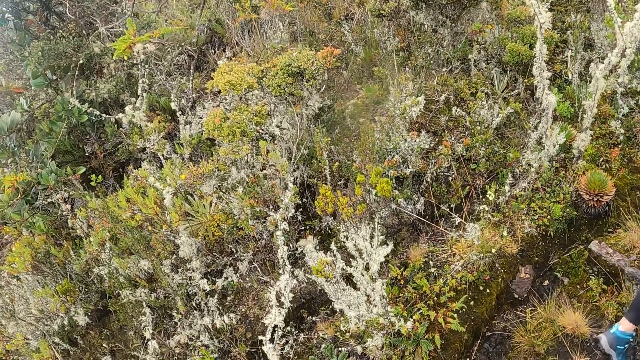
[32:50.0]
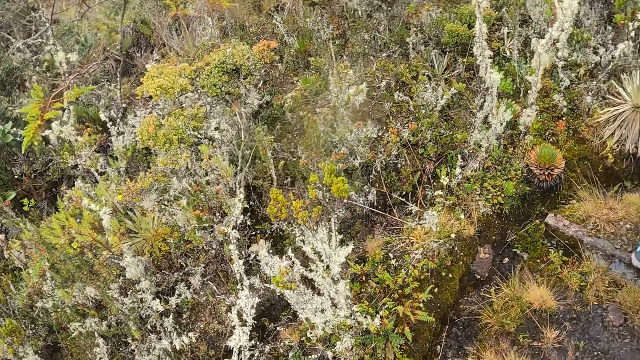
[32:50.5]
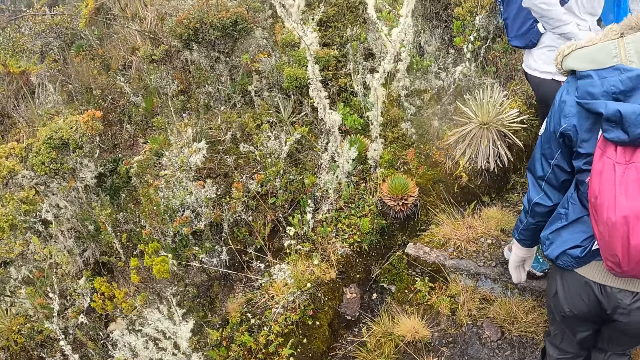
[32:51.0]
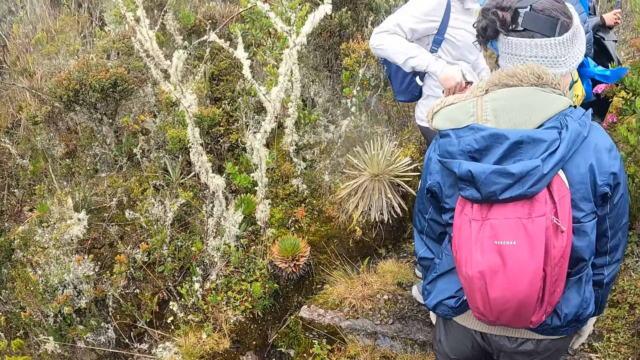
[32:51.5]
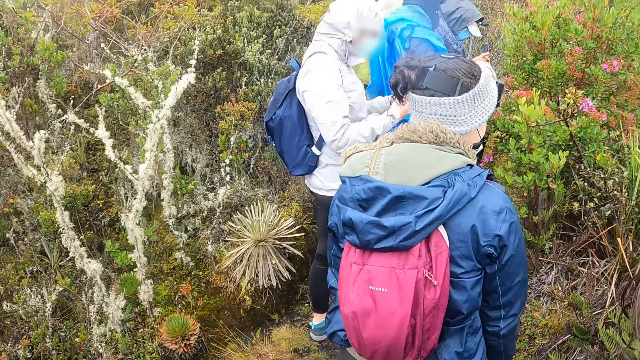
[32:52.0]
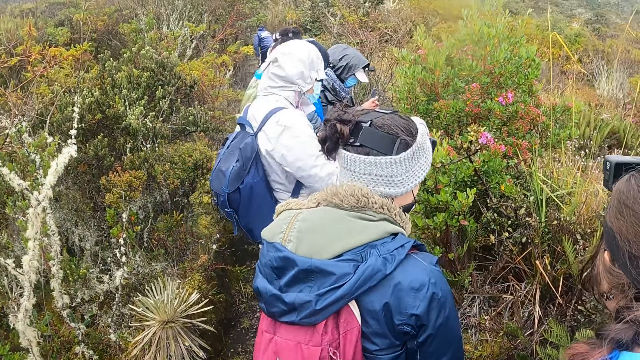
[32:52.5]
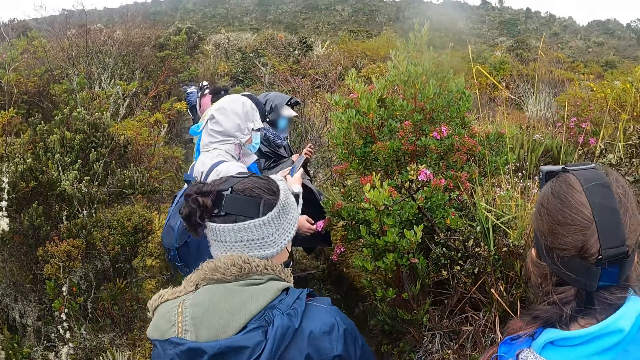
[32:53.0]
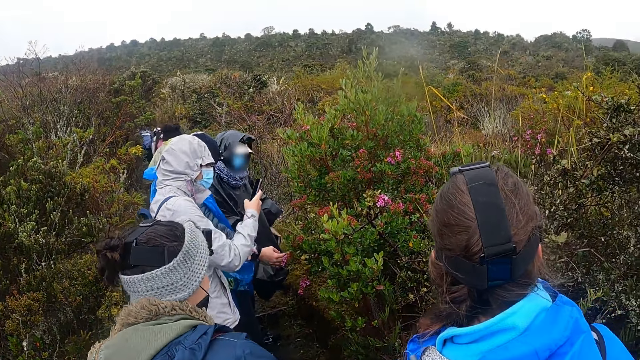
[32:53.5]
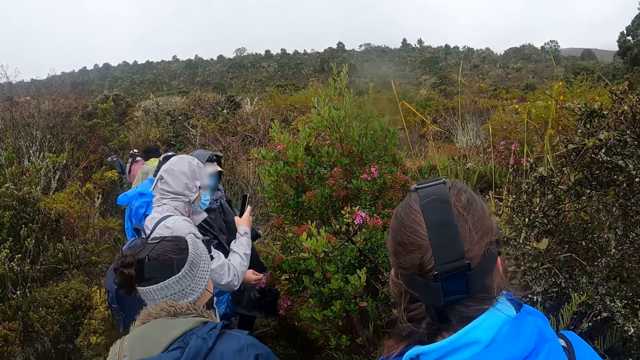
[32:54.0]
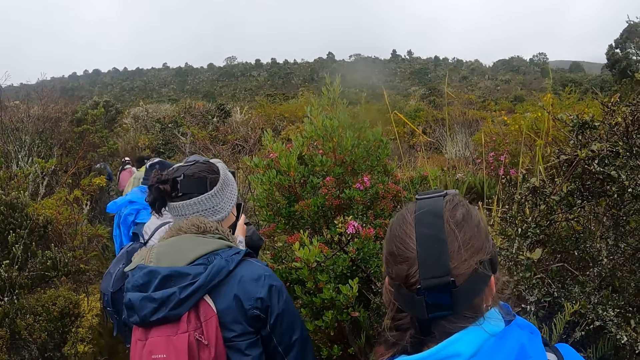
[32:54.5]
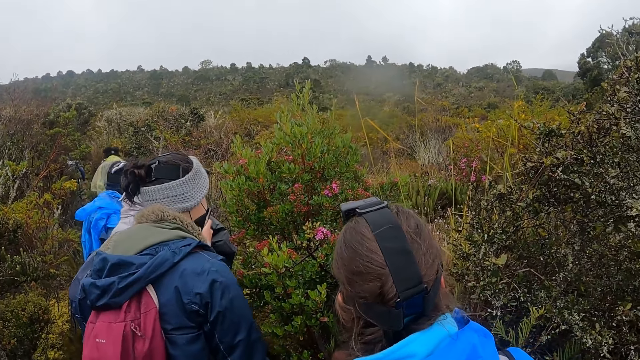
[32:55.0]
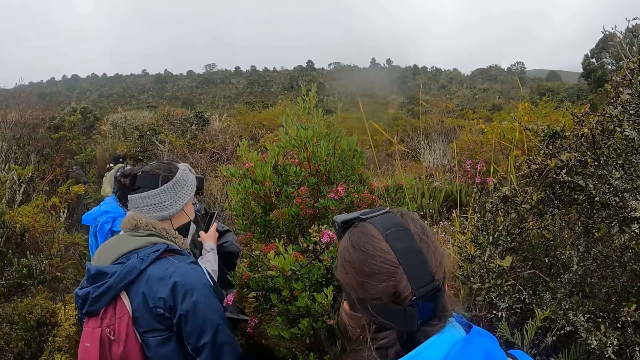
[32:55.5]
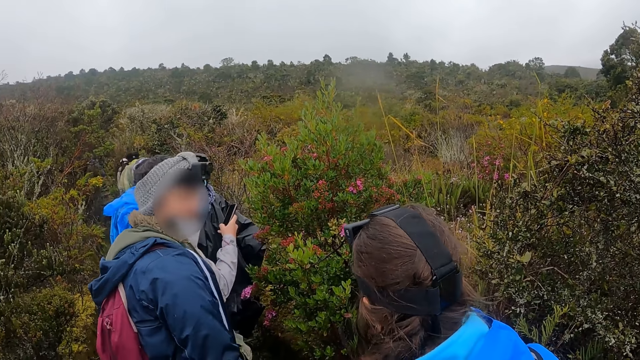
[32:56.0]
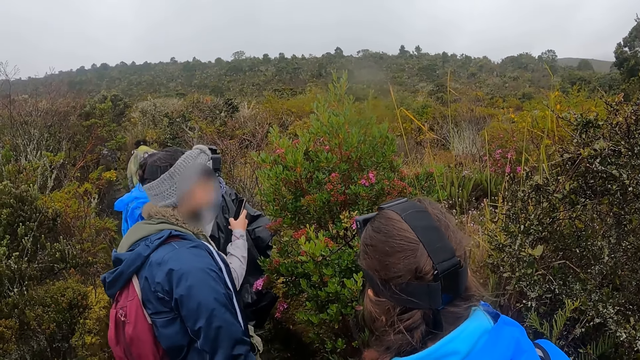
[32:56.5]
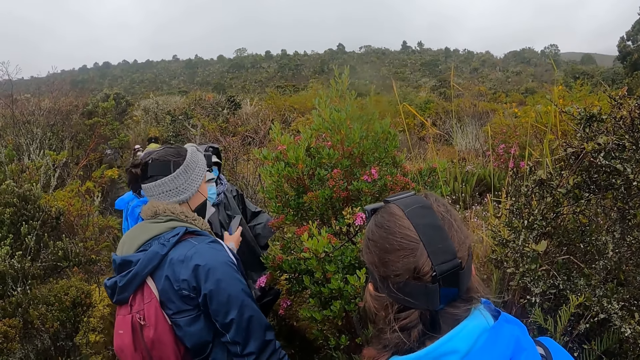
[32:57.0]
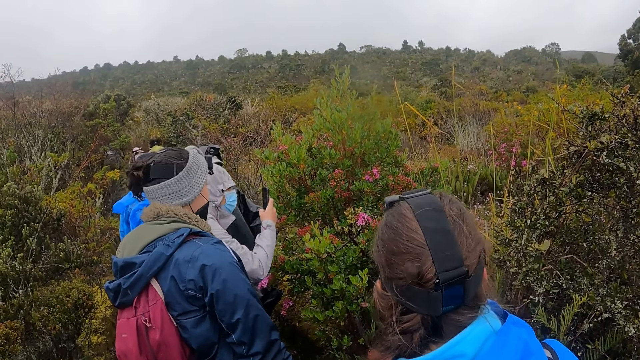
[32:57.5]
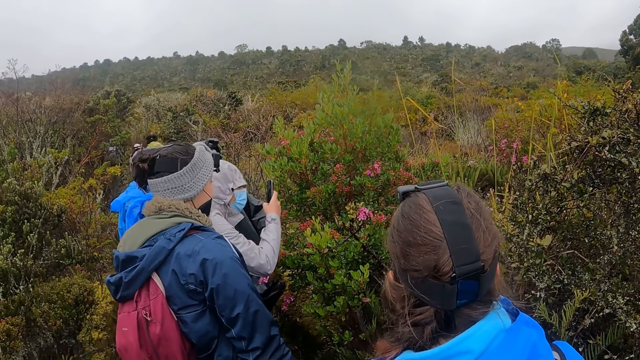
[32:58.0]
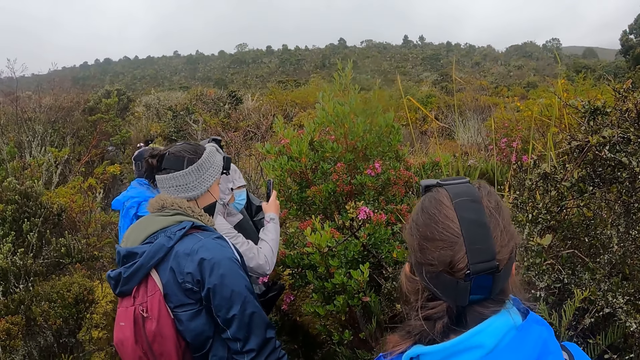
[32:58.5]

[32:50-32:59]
The woman picks up a phone from her pocket with her right hand. The woman operates the phone with both hands. The camera wearer looks around in the forest. The woman operates the phone with her right hand.

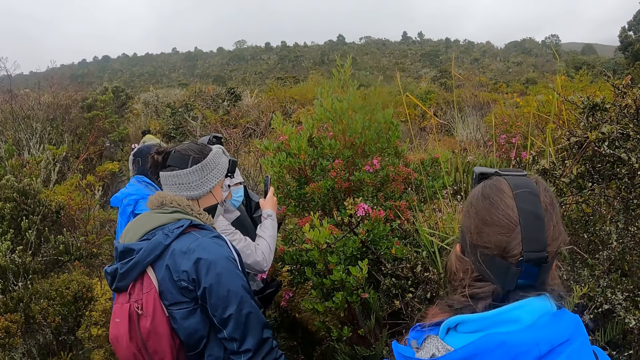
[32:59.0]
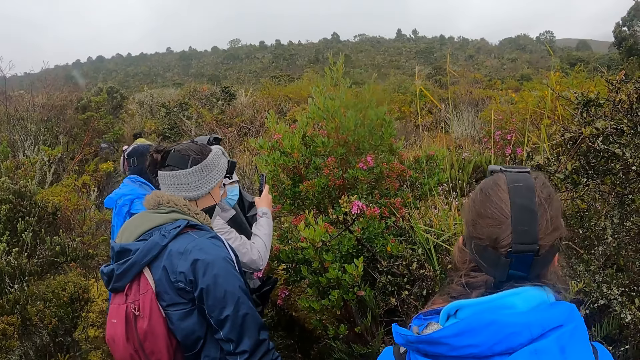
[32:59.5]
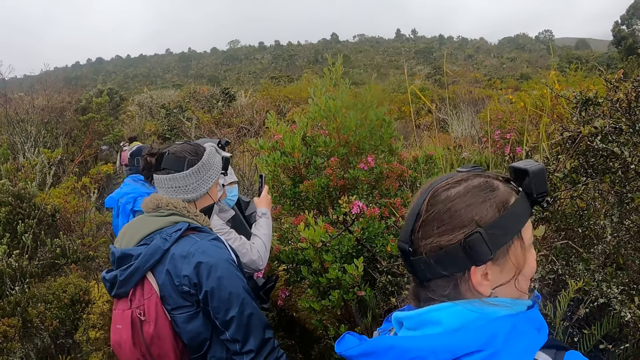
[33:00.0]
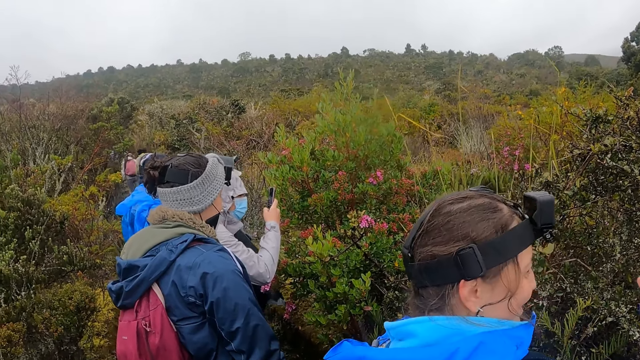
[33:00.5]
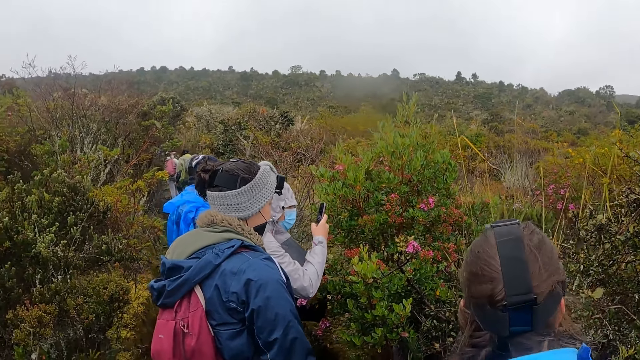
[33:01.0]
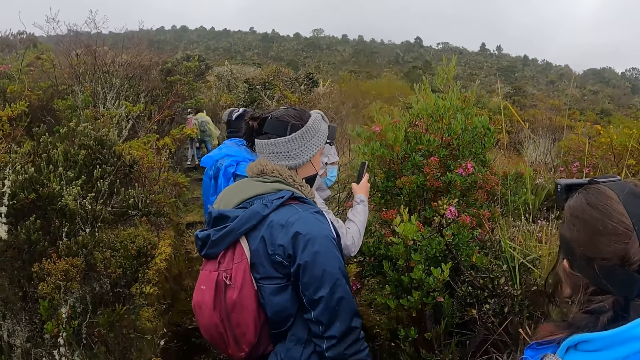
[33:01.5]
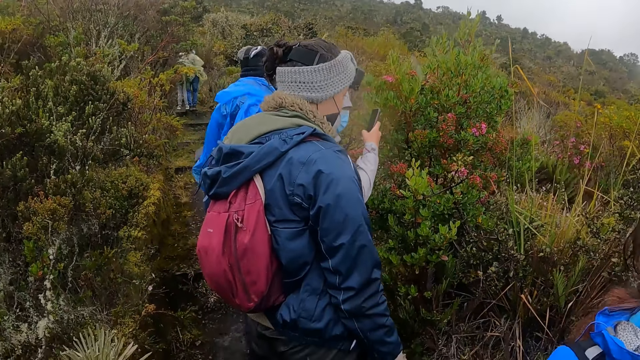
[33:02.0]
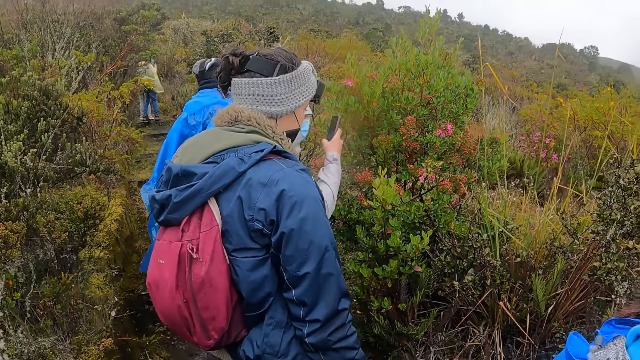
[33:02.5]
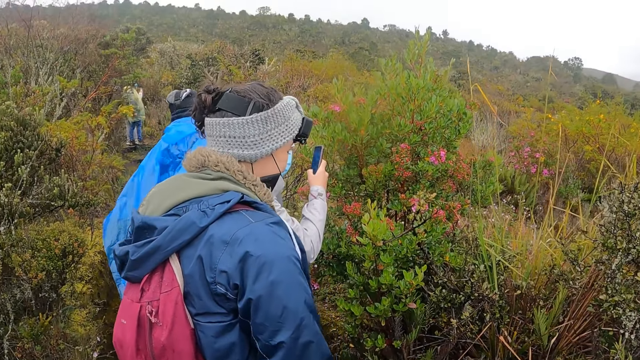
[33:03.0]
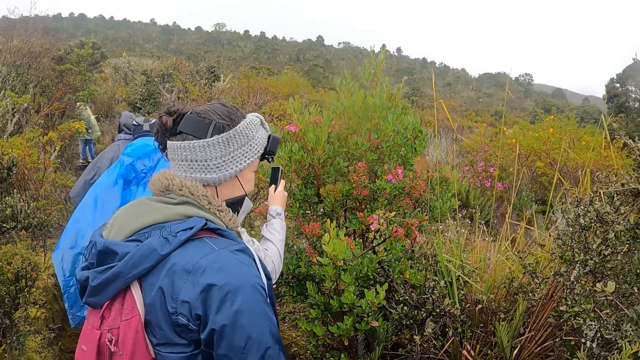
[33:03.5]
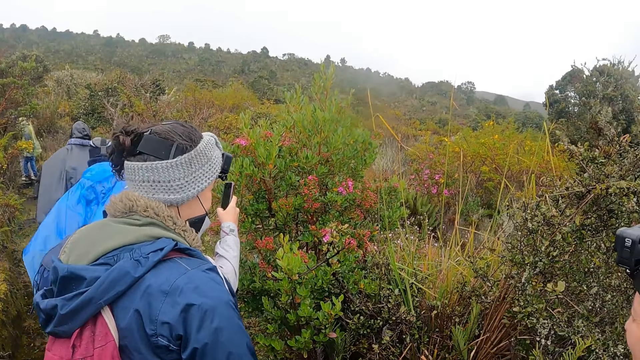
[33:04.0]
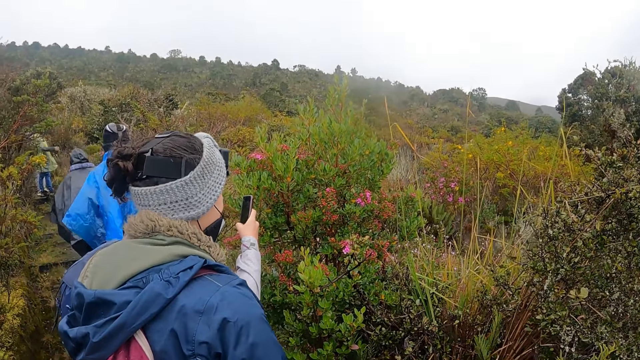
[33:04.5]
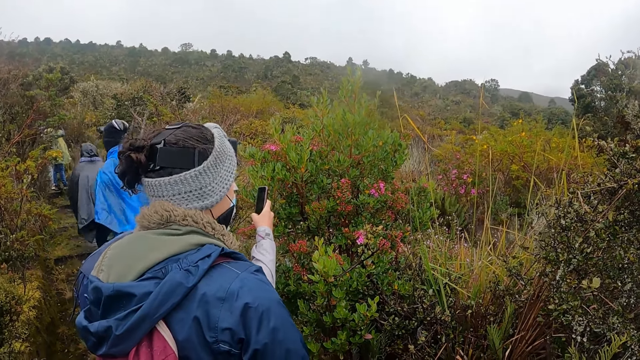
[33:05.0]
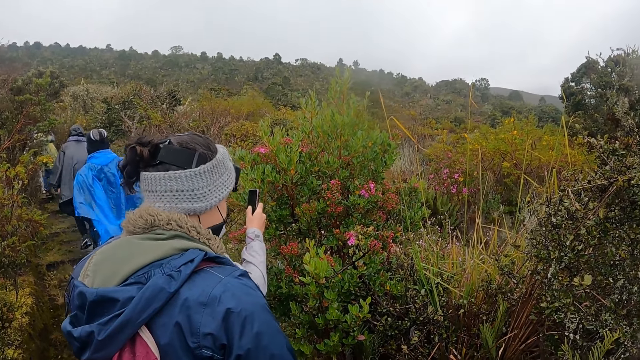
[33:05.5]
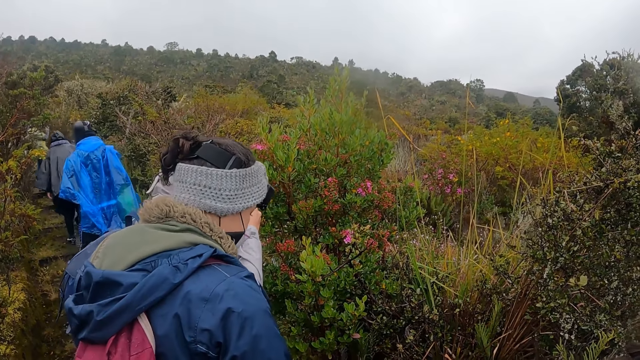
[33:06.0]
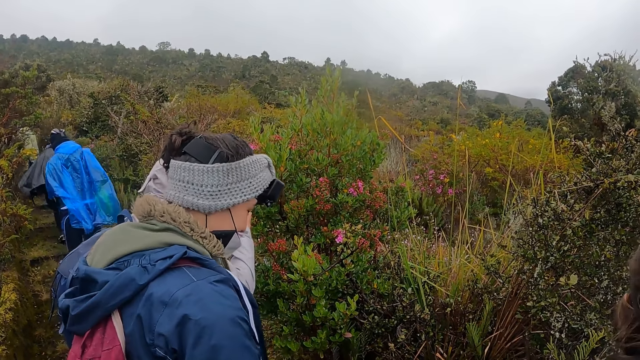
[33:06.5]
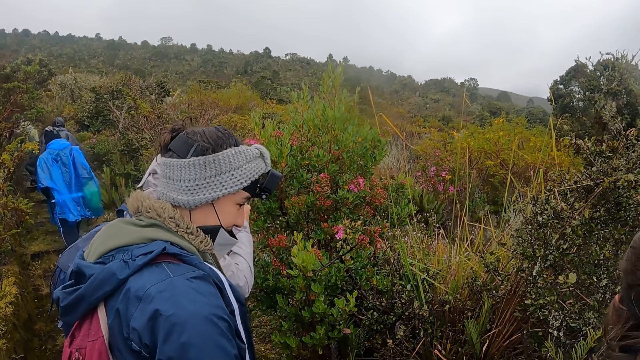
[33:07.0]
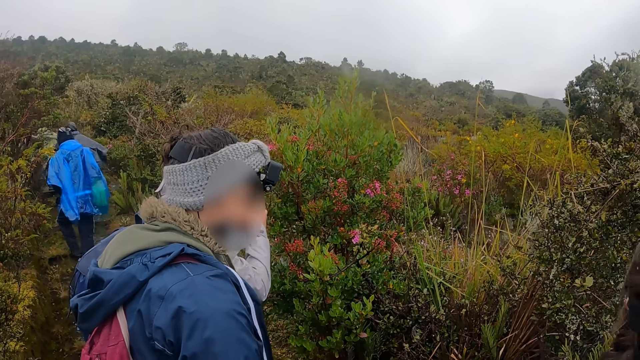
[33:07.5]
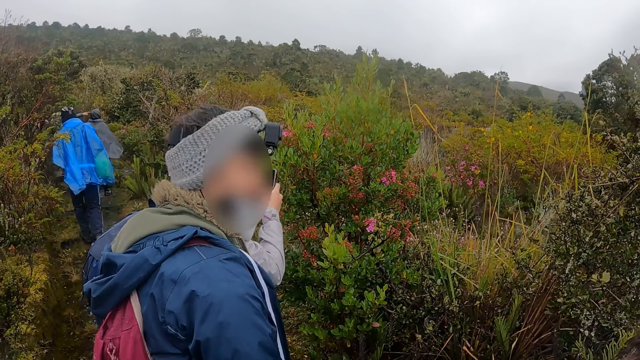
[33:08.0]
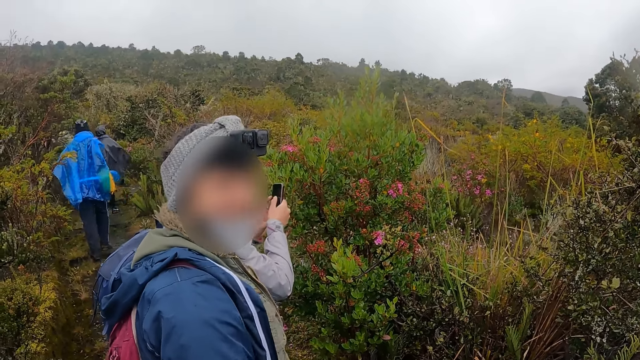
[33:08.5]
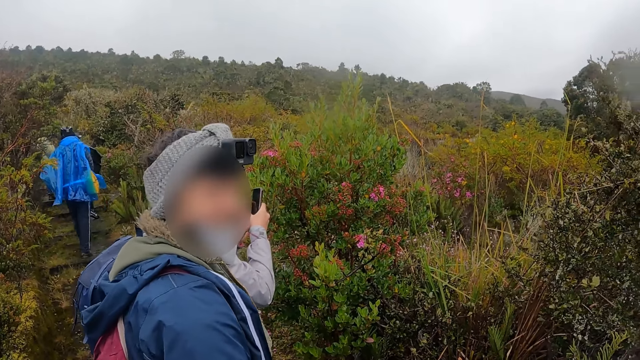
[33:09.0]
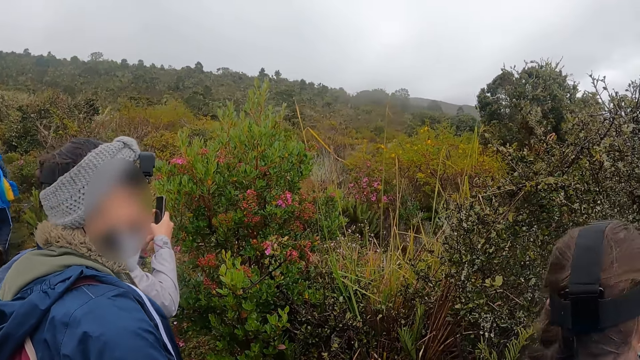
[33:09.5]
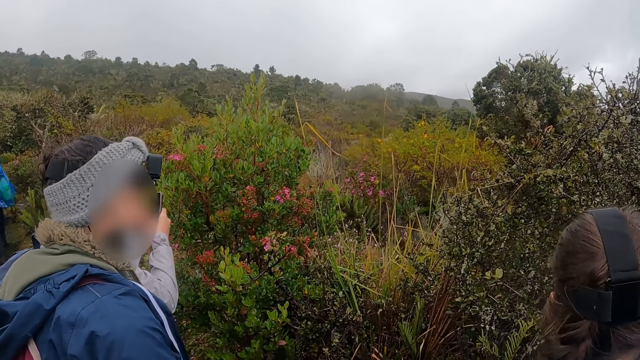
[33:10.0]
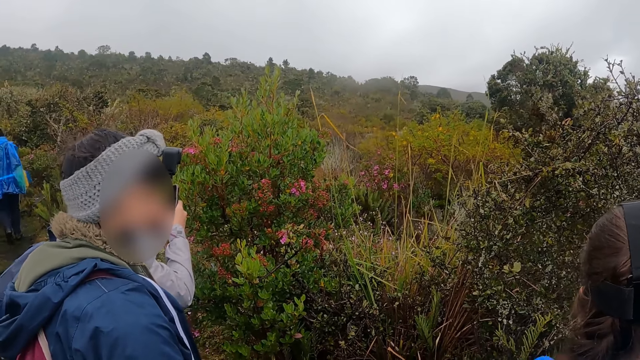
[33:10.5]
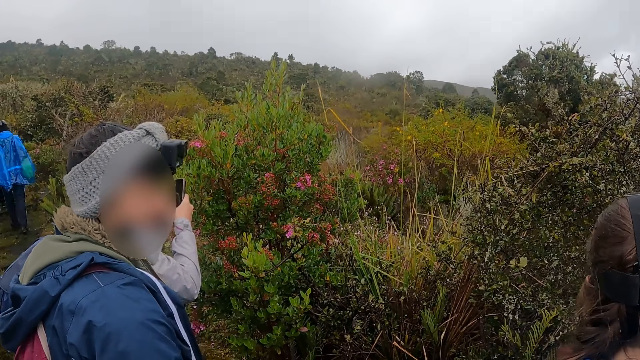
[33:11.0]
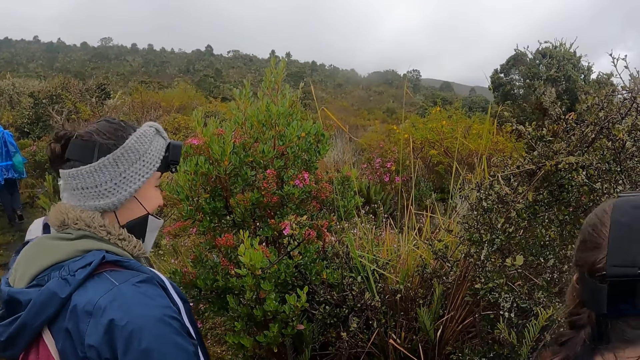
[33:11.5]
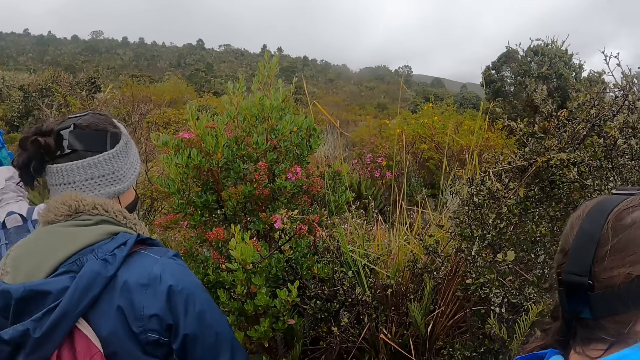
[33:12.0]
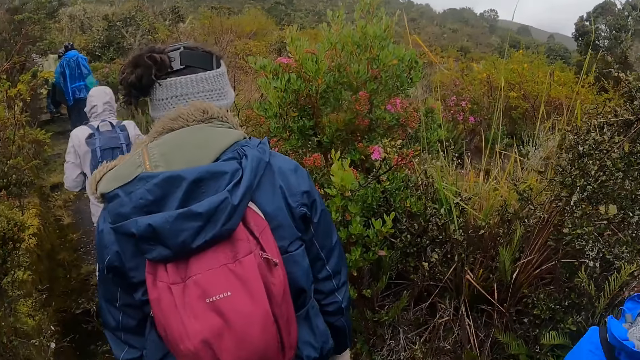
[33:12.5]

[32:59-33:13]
The camera wearer talks to a girl. A man walks through the bush. Another man walks through the bush. A woman walks through the bush. Another woman walks through the bush. The camera wearer walks through the bush.
